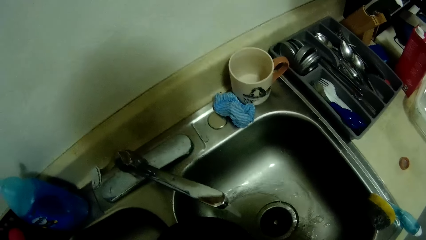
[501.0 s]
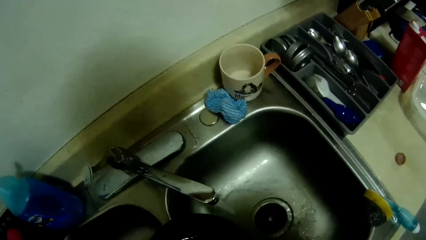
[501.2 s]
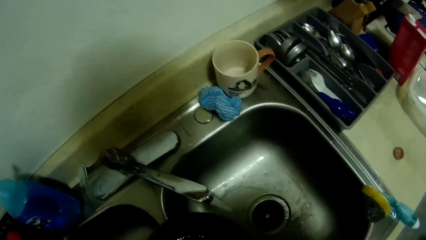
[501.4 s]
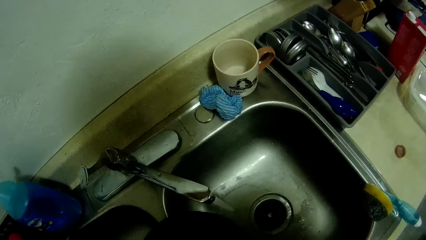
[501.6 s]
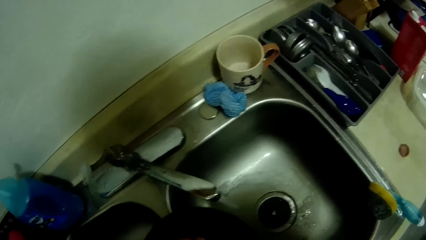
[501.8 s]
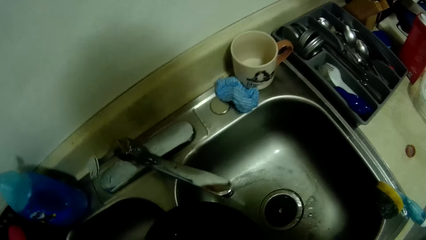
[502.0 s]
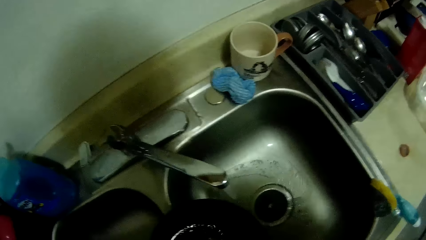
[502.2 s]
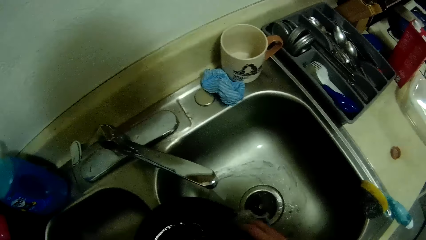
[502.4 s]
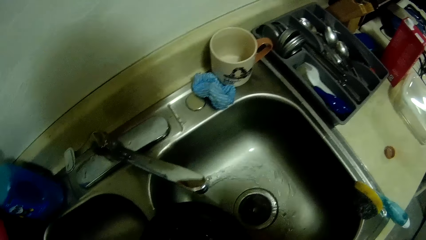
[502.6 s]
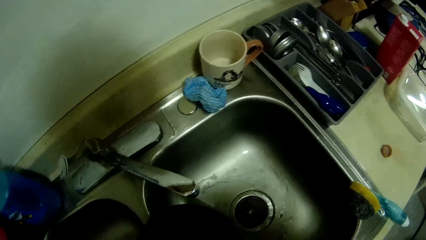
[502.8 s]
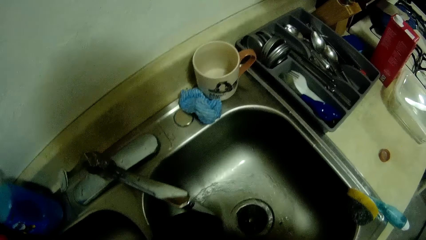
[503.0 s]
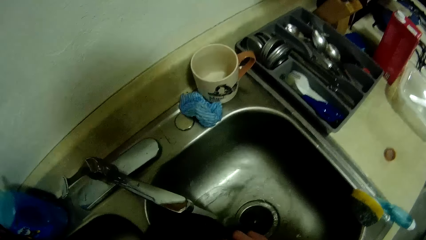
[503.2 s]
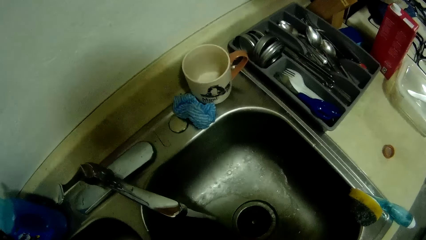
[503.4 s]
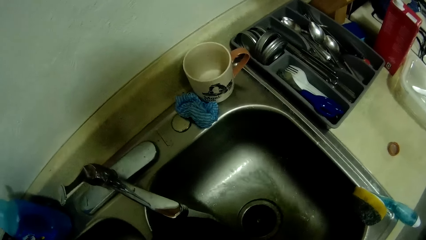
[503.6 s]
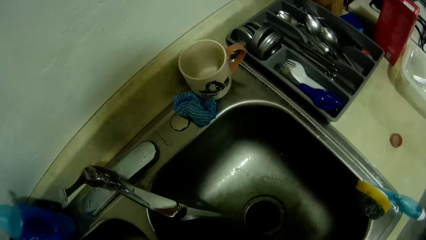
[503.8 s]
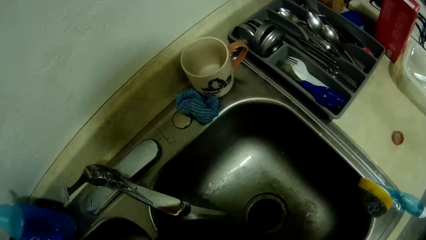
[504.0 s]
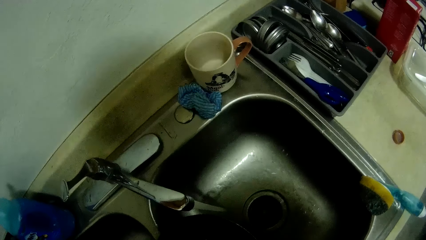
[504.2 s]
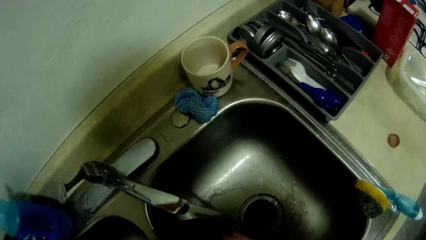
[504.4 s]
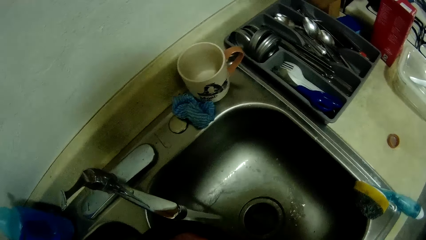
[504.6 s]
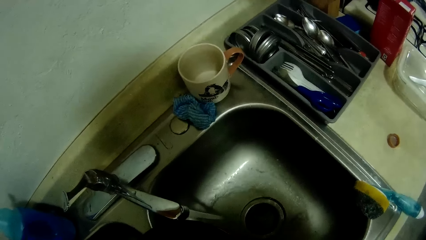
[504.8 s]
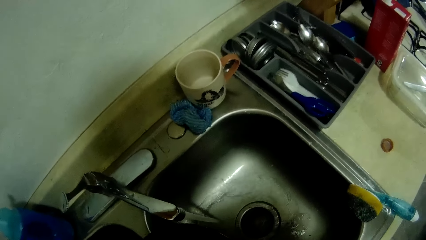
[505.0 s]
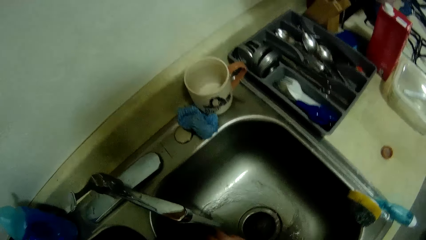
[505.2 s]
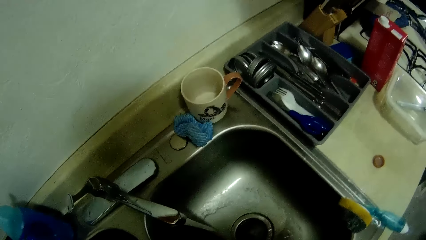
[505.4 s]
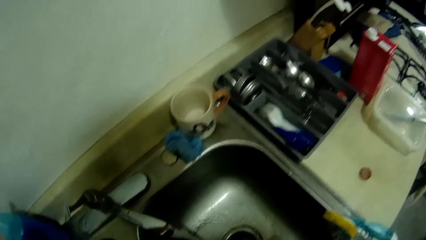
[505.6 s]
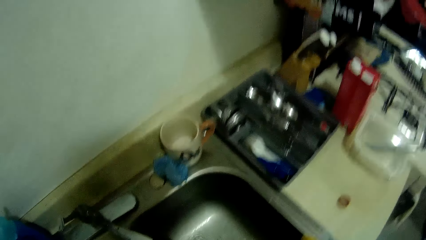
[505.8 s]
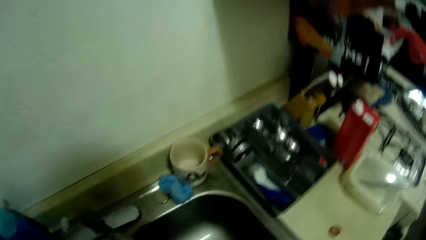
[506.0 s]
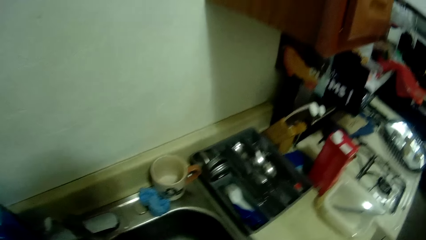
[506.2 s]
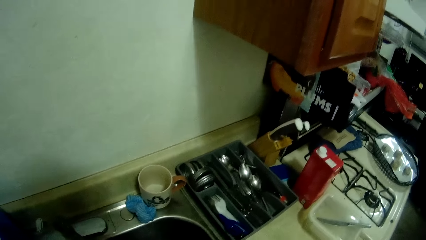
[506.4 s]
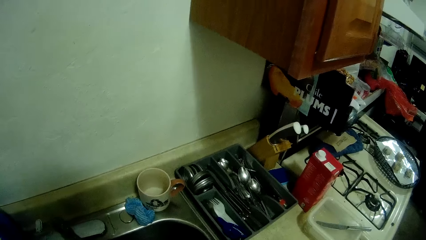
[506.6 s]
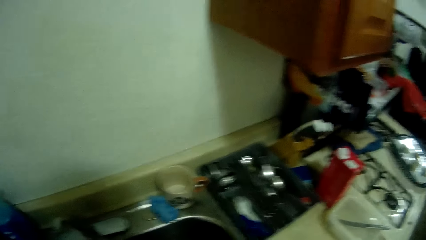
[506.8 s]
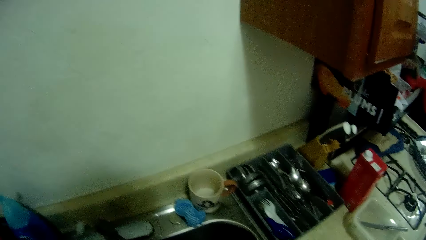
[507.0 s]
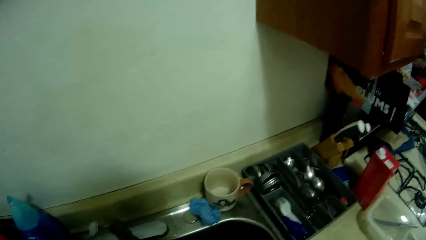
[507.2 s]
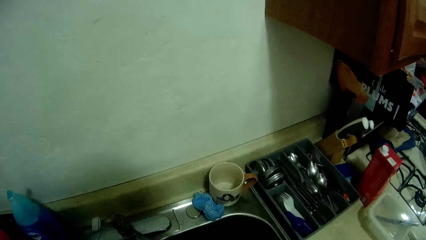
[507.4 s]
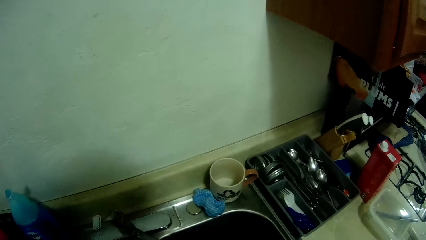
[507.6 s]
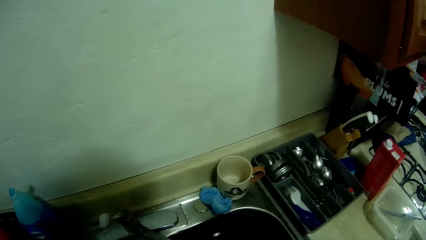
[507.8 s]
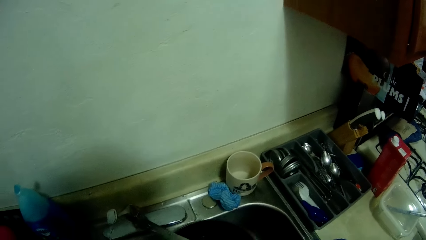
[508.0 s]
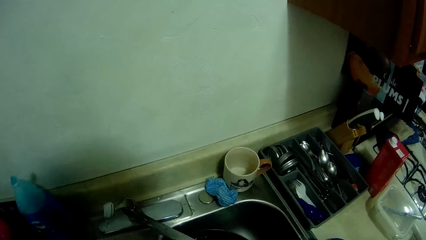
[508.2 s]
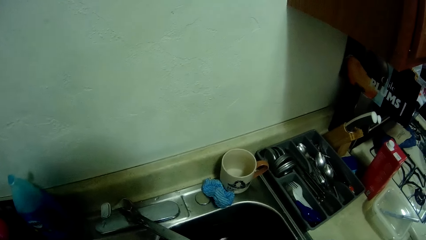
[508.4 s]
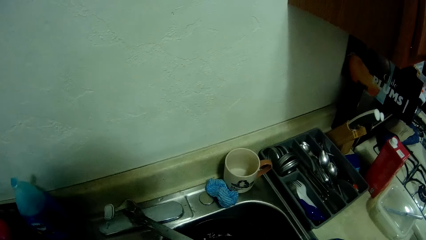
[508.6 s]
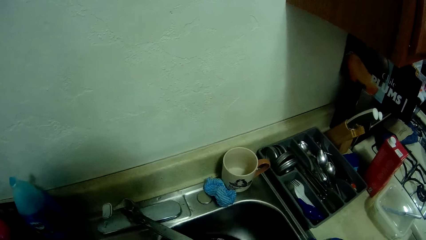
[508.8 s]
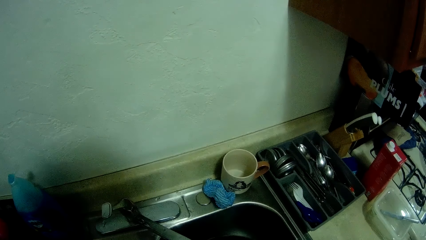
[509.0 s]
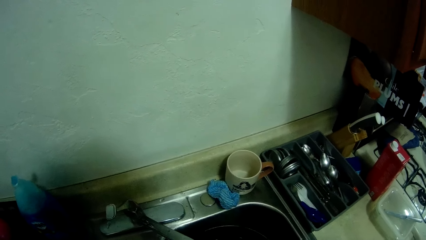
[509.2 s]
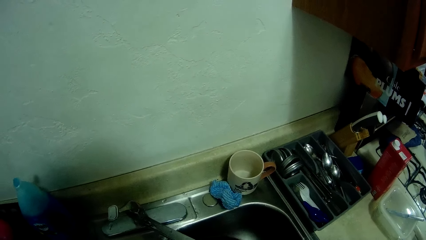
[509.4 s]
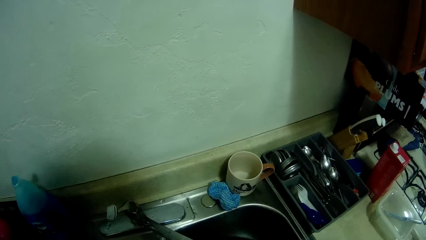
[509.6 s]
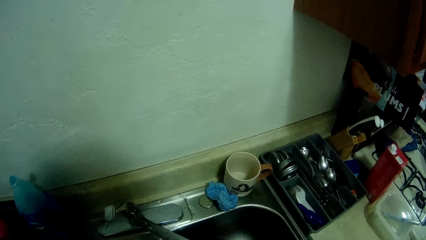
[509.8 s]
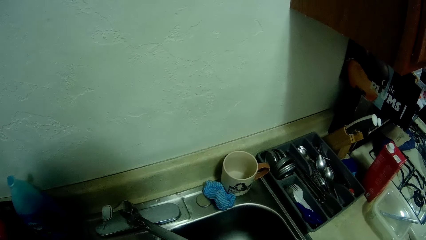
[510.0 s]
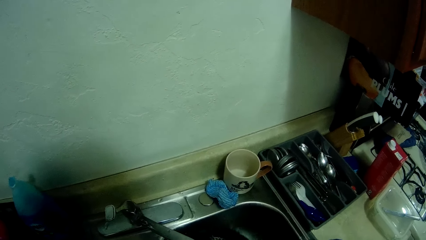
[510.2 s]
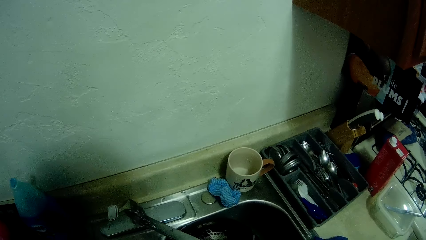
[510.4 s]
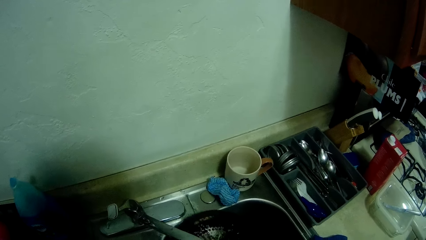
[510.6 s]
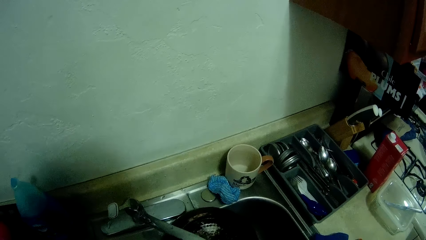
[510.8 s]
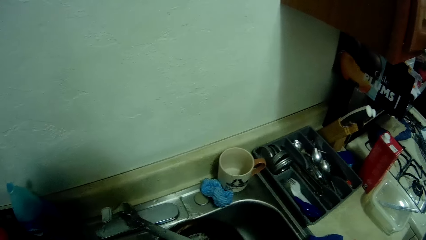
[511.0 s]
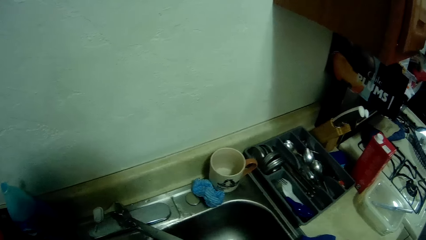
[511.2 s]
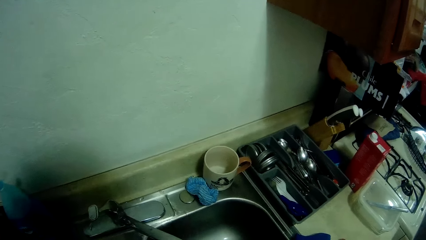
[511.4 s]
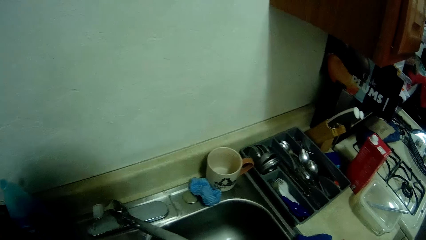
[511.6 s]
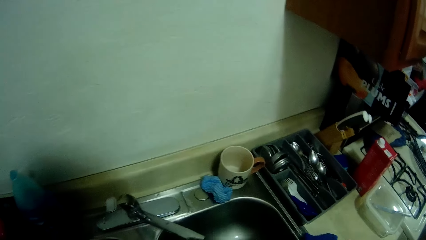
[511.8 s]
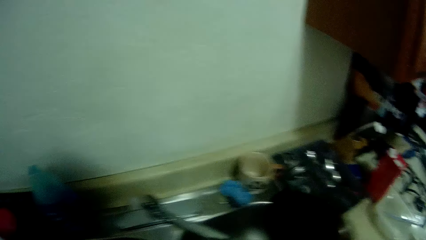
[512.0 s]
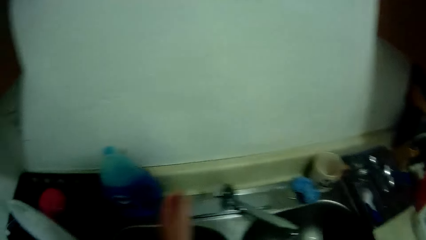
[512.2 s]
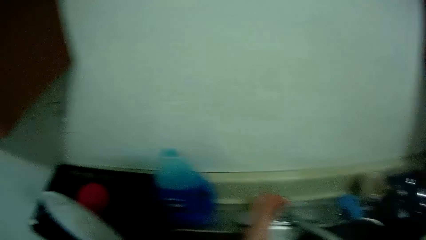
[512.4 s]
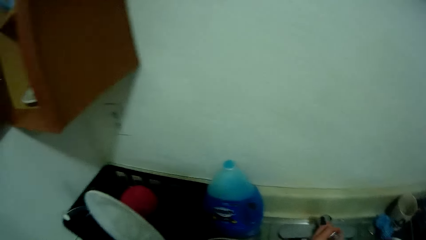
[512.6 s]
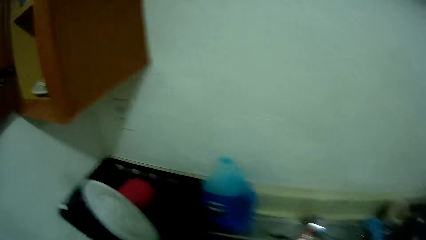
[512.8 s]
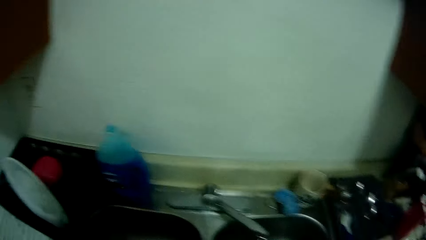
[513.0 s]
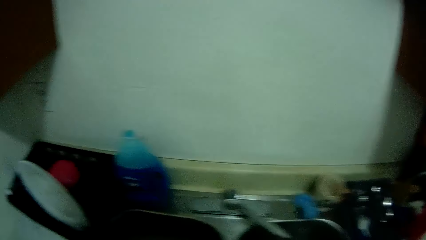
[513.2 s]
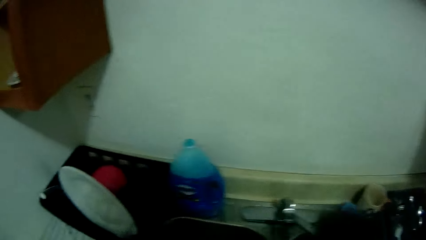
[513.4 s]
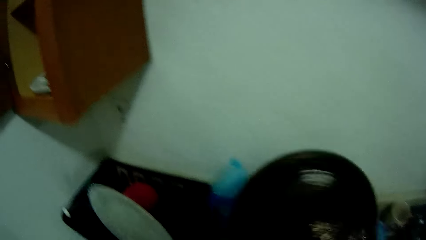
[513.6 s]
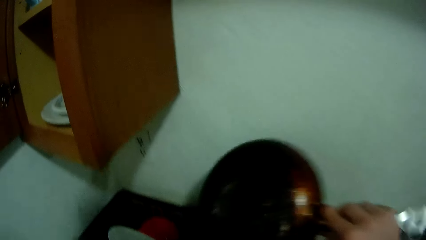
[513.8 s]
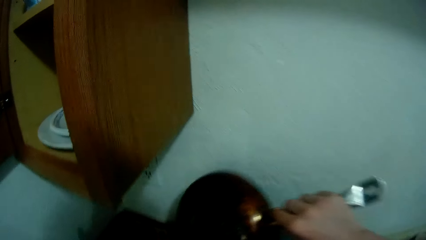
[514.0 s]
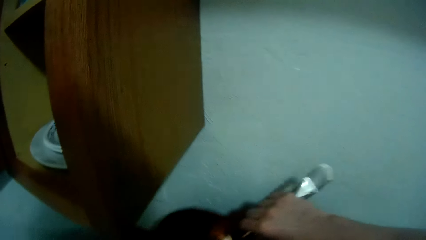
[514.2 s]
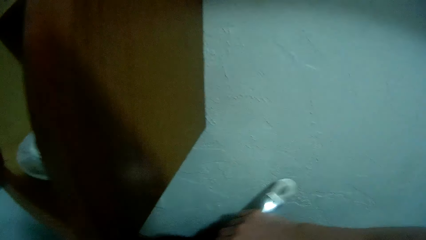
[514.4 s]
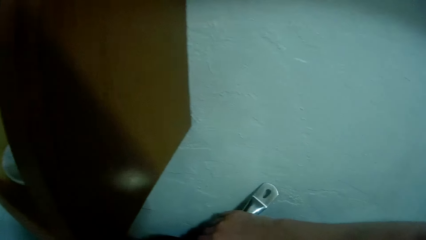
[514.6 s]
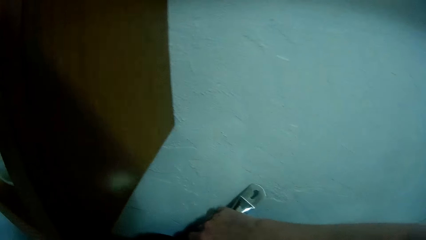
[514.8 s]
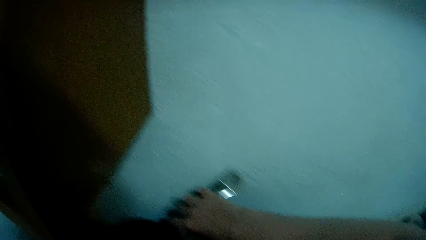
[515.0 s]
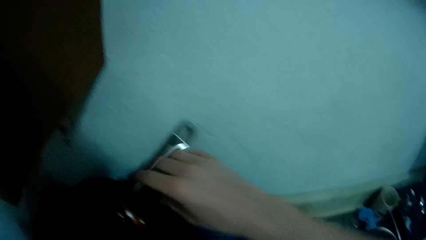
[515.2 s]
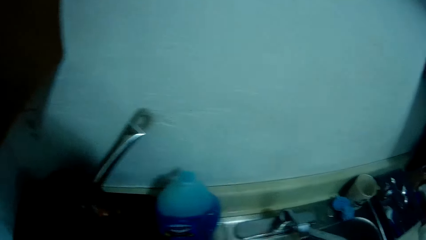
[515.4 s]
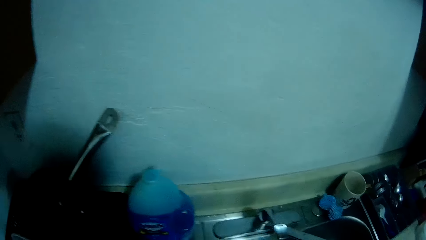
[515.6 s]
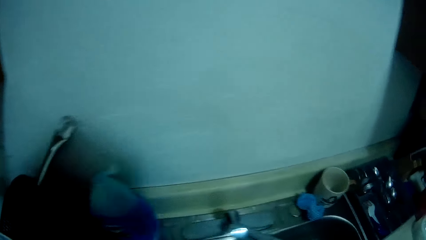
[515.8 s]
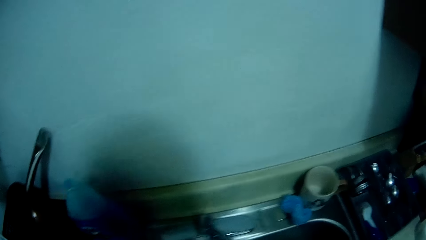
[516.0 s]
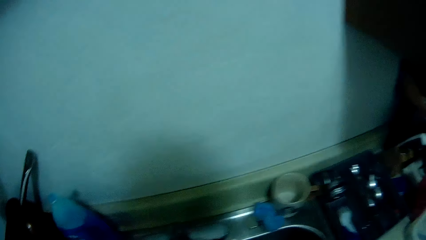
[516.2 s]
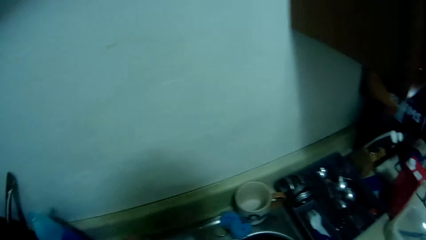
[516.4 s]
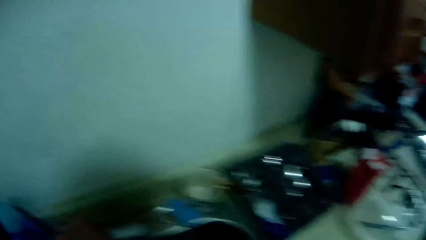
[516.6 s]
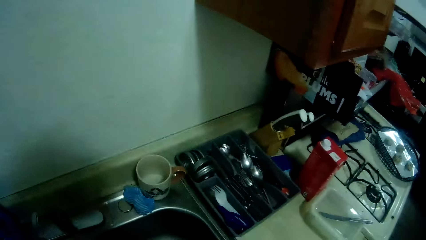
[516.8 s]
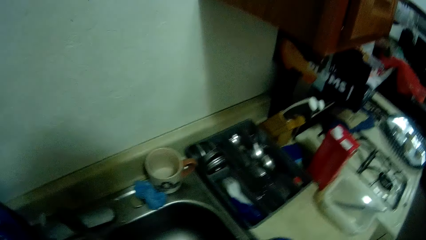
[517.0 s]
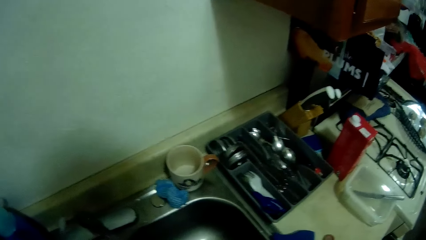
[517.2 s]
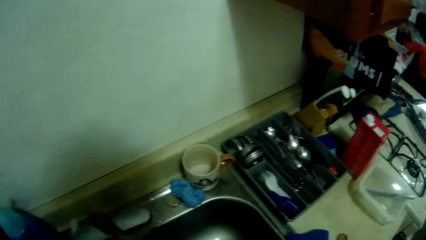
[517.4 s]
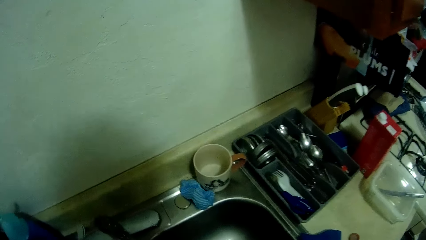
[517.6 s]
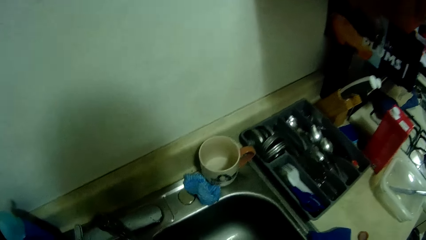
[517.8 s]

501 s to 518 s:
The camera wearer cleans a pan with a scrubber in a sink. She washes the frying pan in the sink with both hands. She rinses the pan with running water from a tap. She drops the frying pan on the countertop or in a utensils rack with her right hand. She walks around a kitchen.
